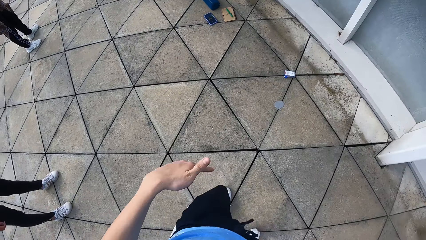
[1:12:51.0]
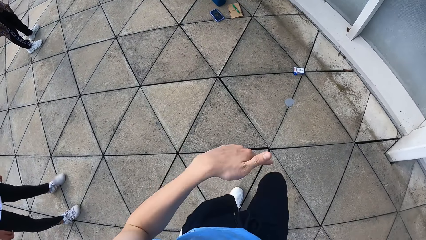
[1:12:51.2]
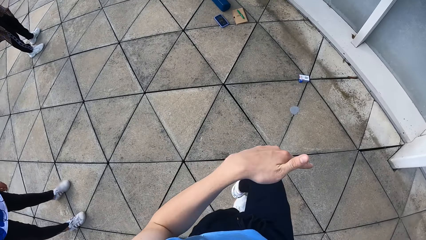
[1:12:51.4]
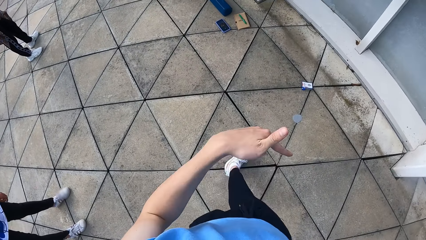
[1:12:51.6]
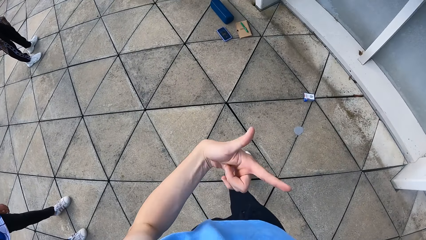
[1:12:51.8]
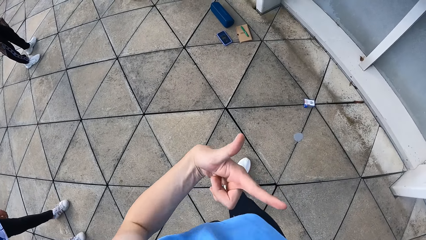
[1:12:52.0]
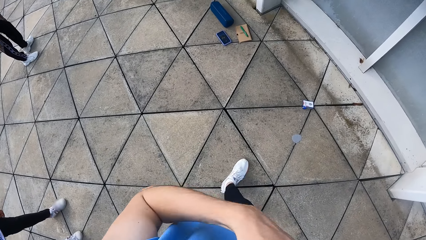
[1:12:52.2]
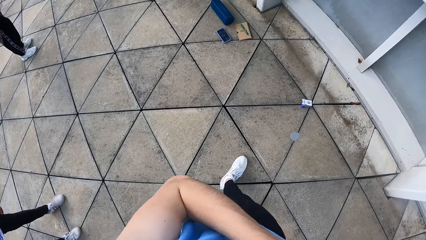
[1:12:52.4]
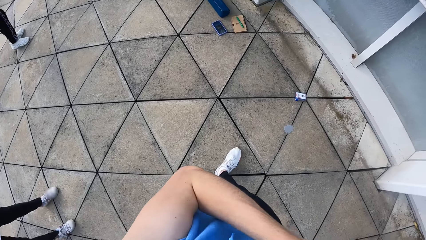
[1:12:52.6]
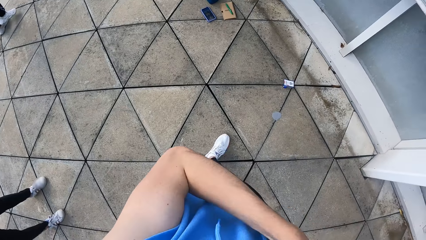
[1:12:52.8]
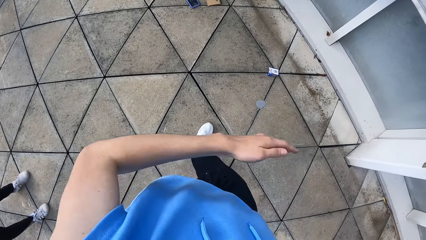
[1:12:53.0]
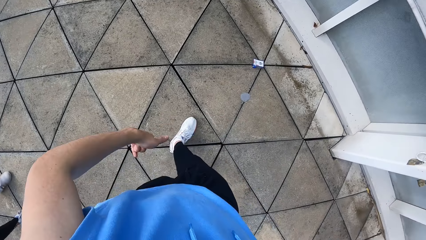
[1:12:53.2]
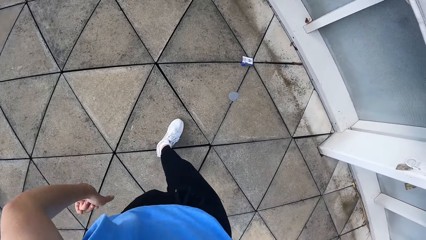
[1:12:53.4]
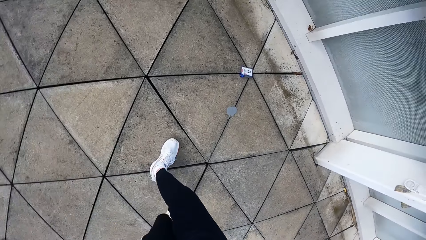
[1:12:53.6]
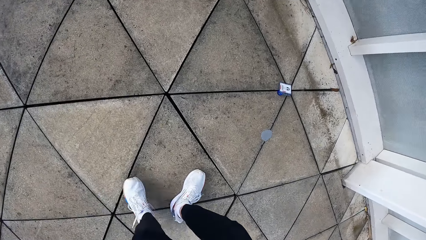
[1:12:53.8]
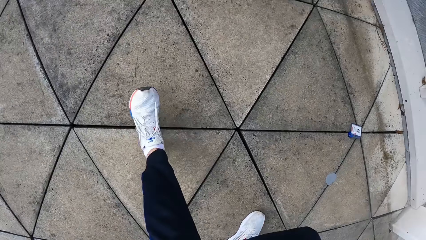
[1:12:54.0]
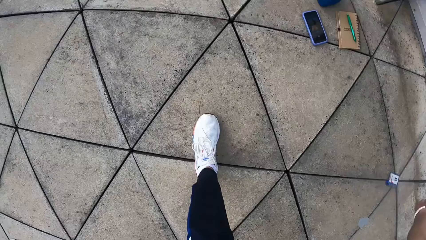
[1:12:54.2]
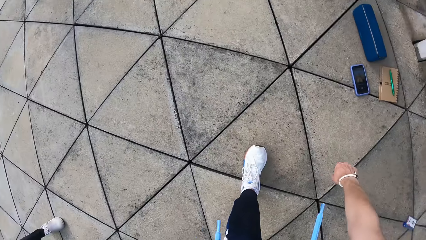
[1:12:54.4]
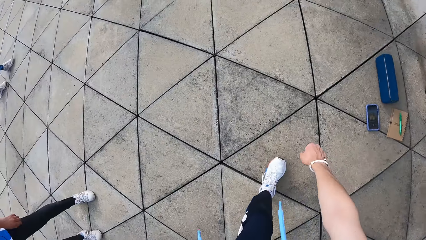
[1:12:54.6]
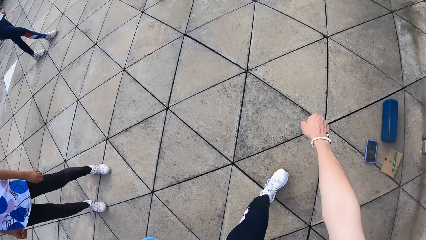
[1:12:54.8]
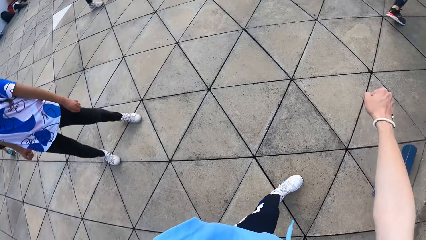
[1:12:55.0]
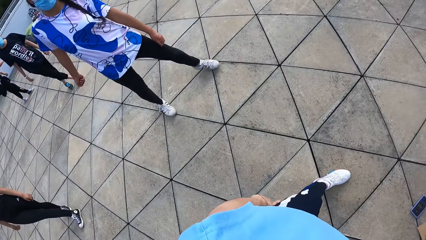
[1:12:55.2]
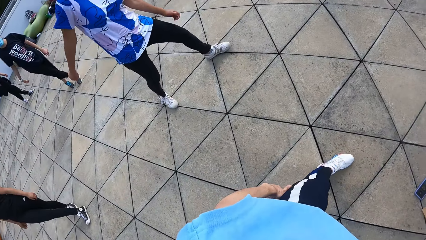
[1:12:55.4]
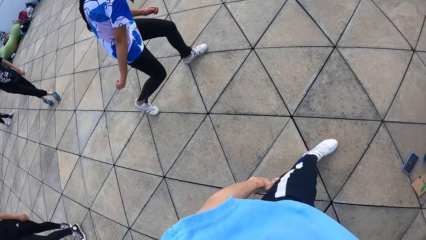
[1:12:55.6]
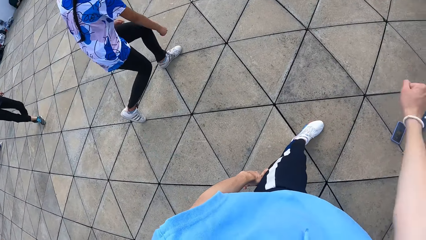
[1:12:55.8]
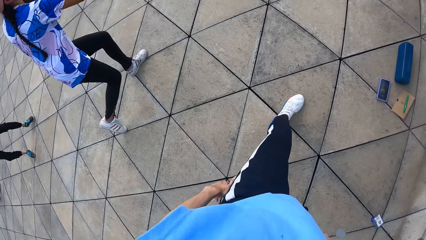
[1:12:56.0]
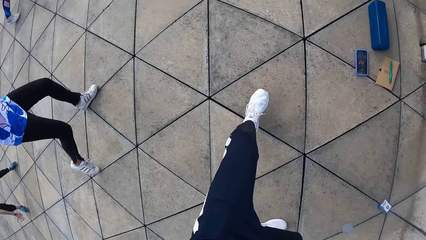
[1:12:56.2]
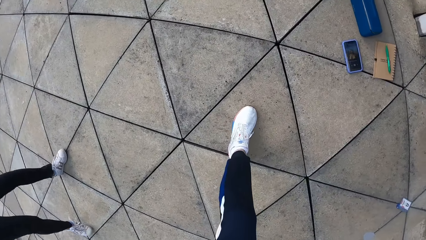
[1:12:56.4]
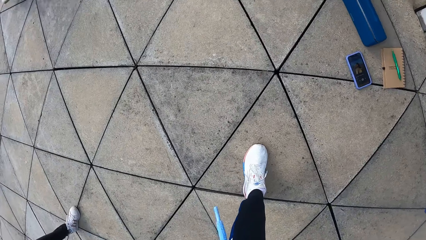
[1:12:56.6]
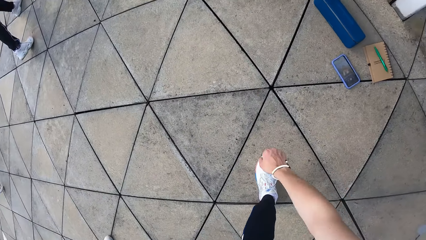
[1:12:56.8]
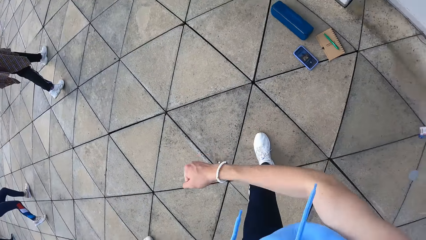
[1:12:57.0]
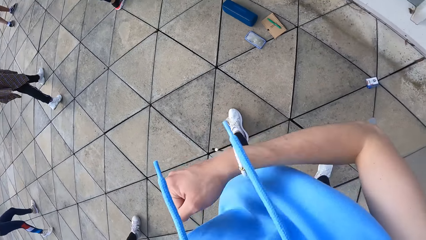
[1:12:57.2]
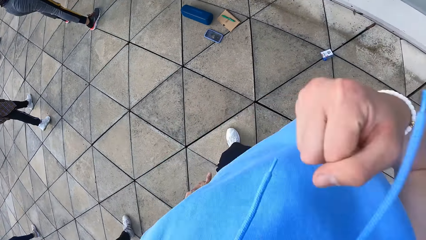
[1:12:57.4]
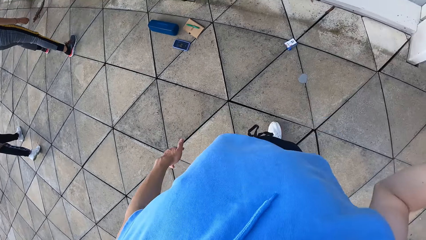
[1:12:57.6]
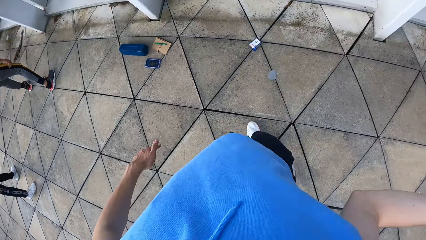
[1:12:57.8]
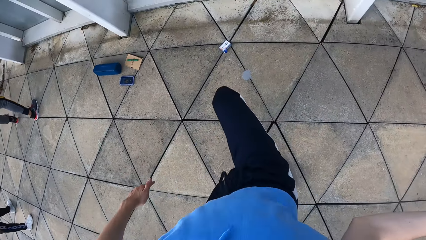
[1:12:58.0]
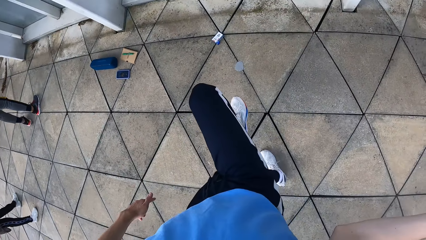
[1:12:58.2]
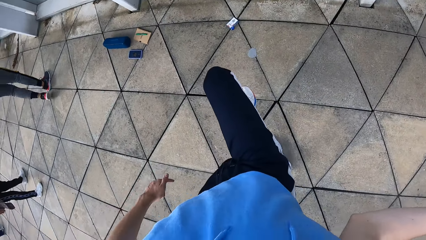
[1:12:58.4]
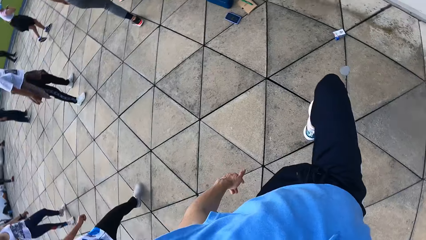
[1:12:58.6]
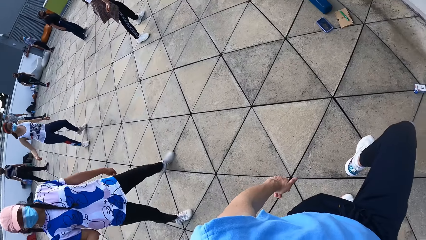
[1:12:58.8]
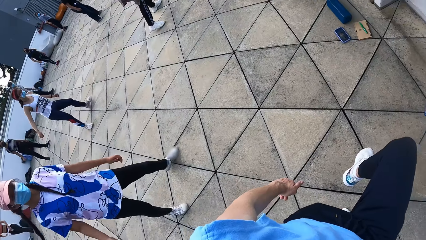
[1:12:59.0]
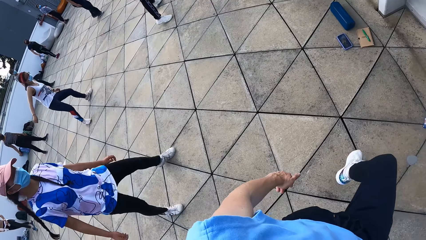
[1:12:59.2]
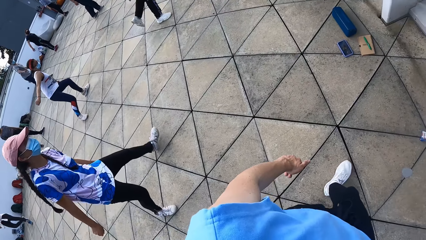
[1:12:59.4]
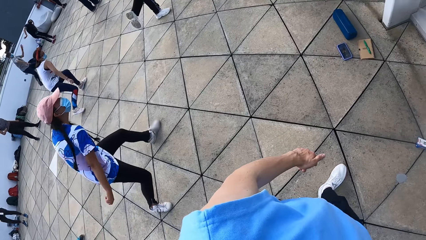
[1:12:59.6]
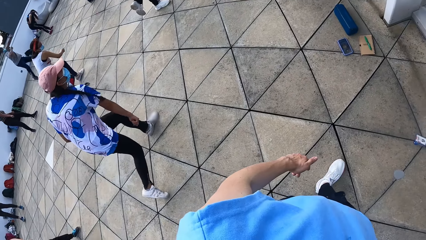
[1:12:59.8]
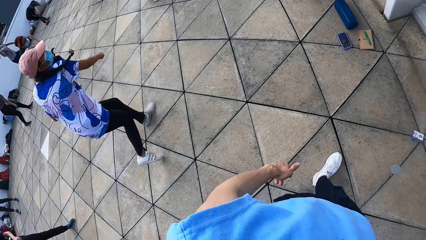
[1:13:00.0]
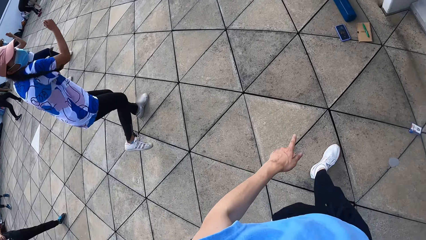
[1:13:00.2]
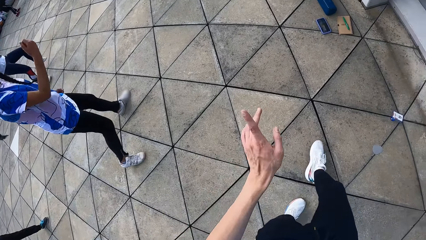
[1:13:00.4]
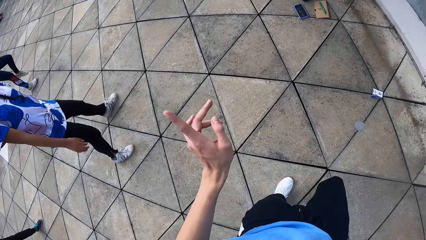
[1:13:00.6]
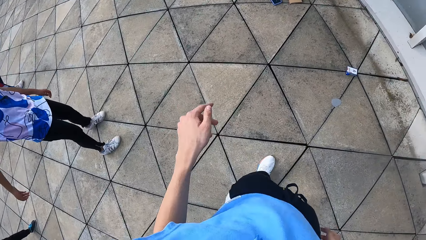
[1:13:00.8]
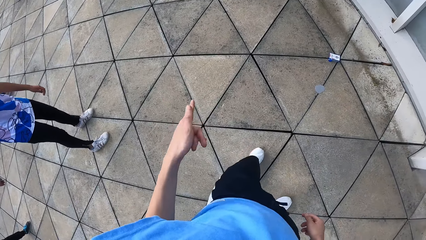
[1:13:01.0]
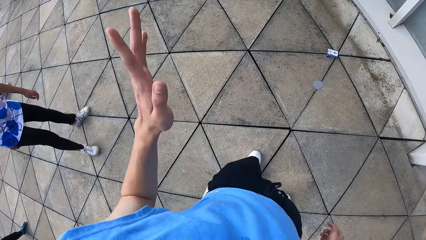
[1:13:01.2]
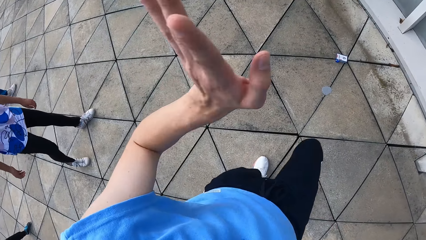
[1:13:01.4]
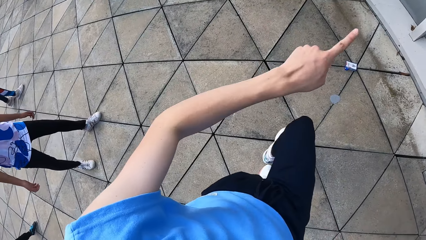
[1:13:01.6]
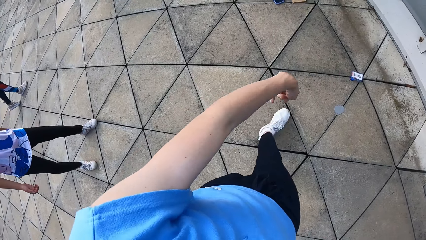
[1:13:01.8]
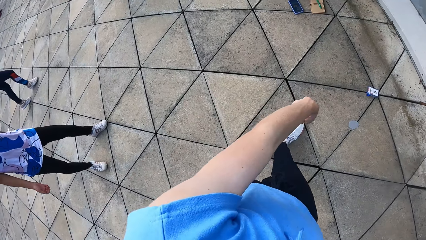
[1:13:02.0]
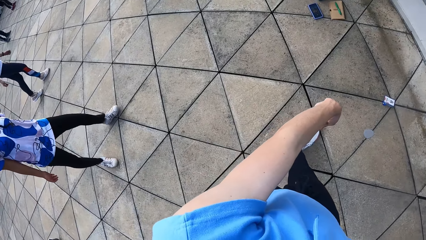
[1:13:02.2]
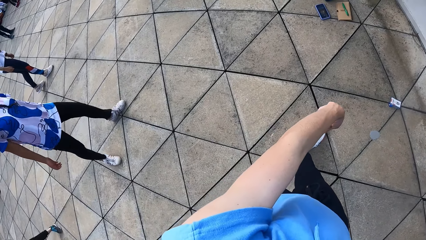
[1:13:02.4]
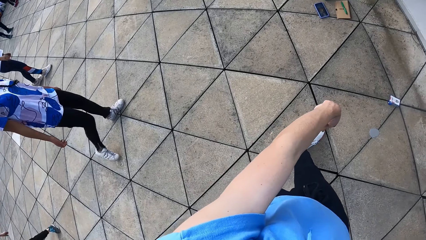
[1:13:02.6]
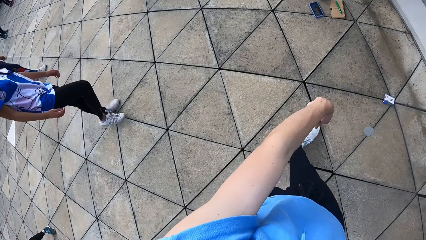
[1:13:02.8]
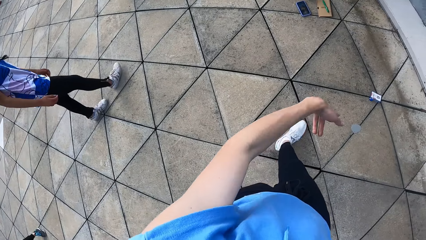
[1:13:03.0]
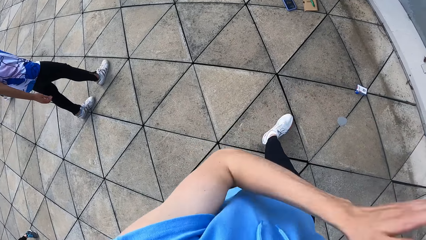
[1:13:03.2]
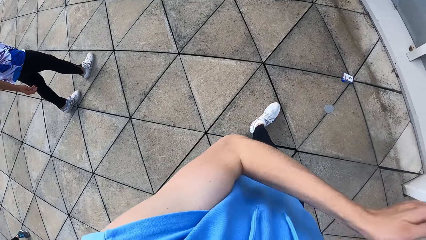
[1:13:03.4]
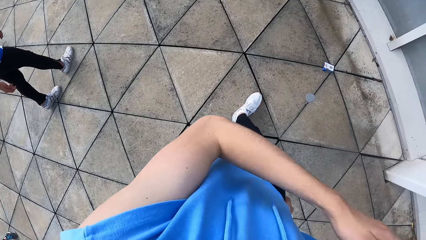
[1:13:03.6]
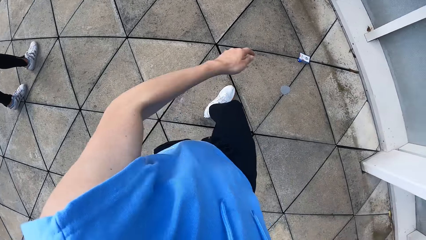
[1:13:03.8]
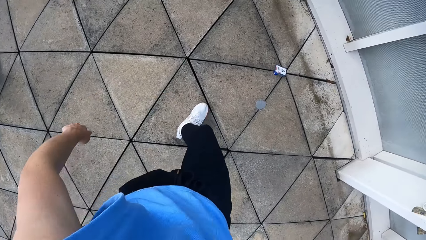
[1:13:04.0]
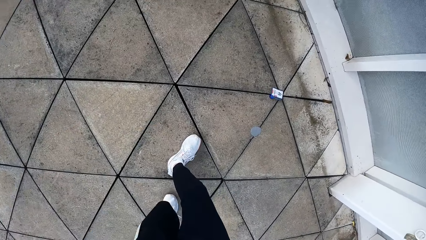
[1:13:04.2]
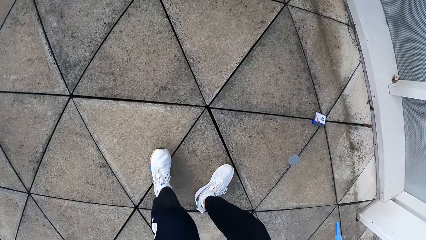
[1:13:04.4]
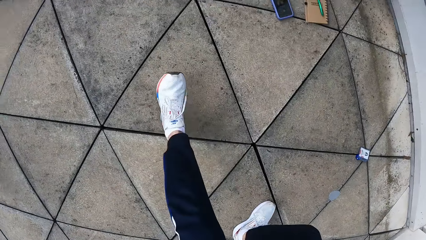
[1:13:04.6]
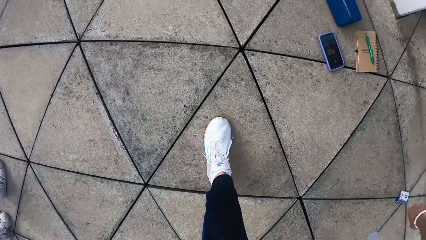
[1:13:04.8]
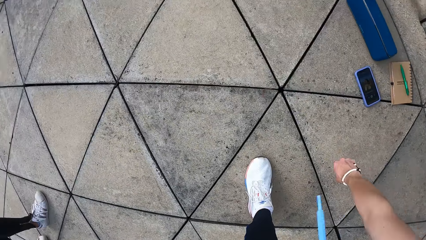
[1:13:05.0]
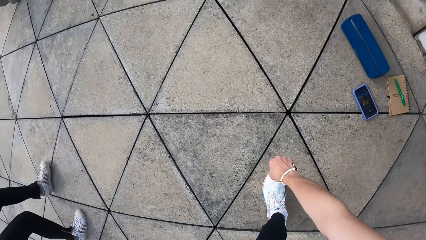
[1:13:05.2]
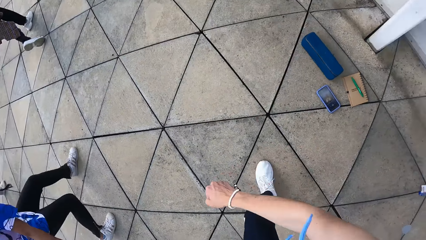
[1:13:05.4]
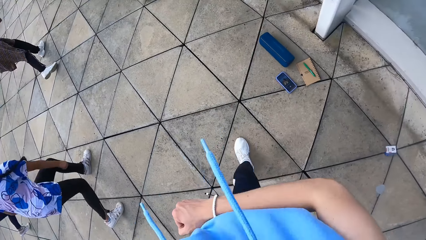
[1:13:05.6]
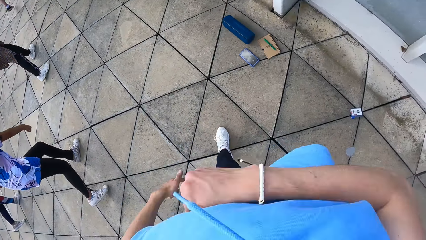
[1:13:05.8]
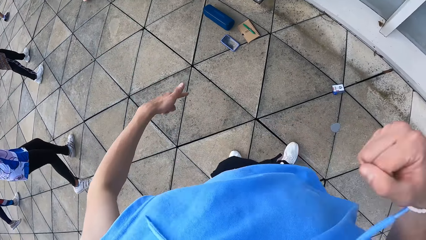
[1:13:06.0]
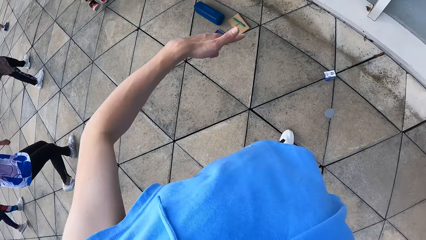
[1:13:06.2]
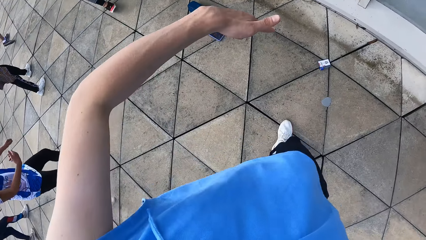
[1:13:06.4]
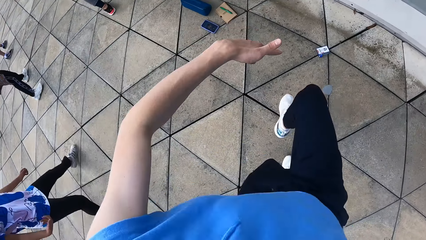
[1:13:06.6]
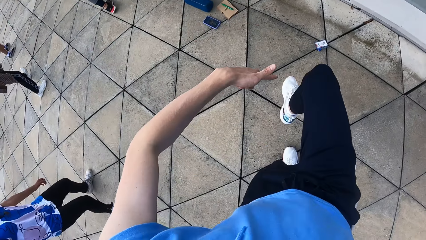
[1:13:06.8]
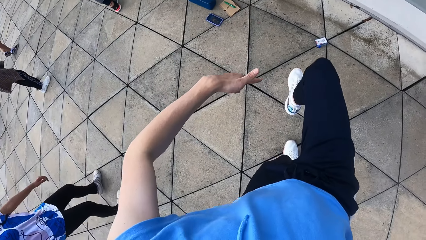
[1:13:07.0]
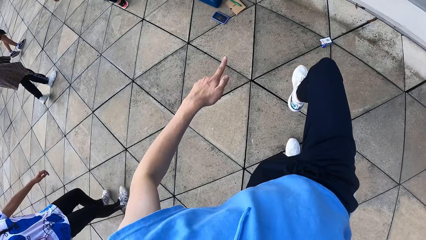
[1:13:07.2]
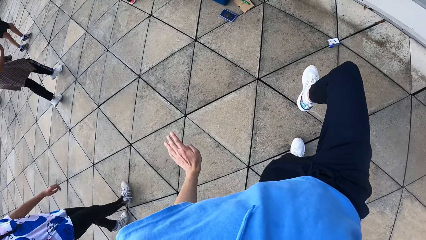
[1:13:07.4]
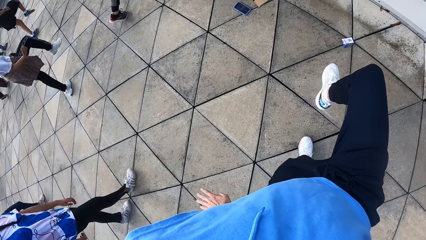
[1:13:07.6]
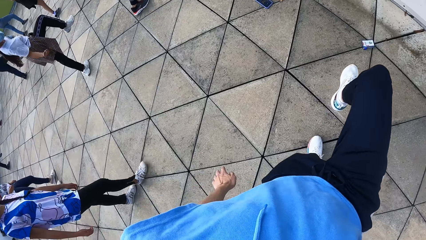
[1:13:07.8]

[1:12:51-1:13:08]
The camera wearer does dance moves.
